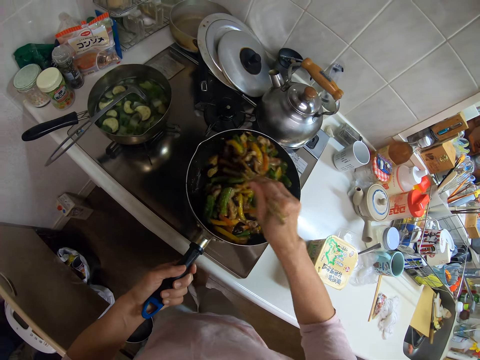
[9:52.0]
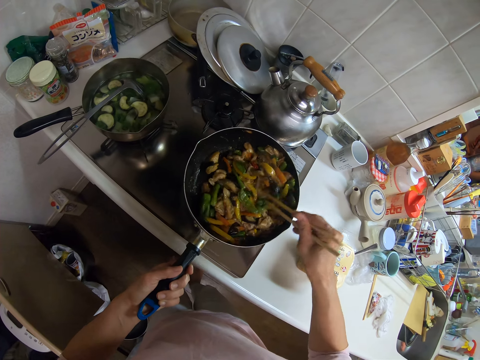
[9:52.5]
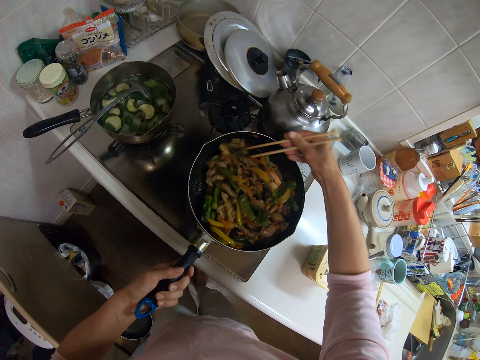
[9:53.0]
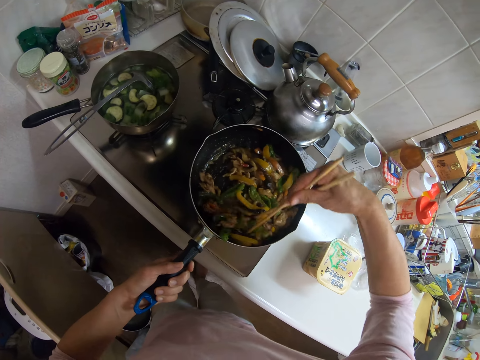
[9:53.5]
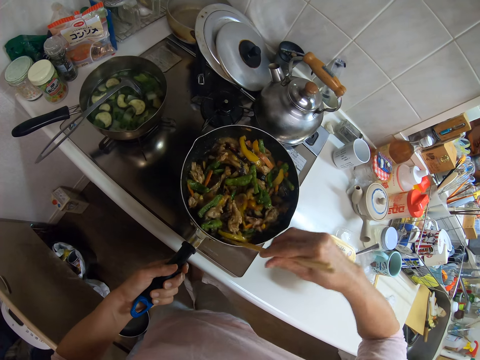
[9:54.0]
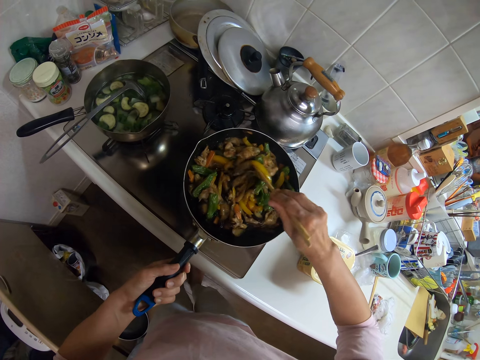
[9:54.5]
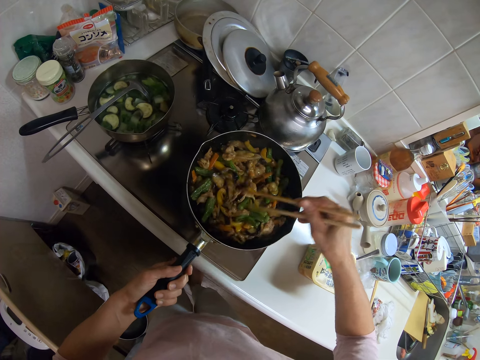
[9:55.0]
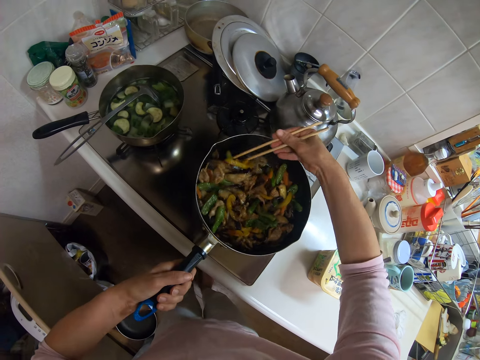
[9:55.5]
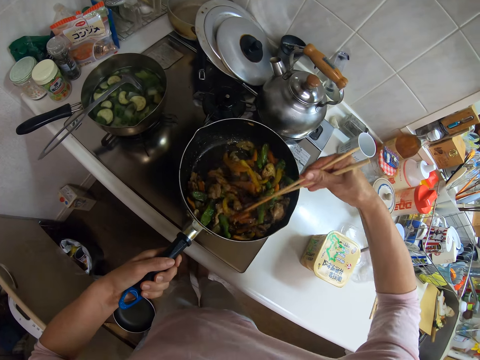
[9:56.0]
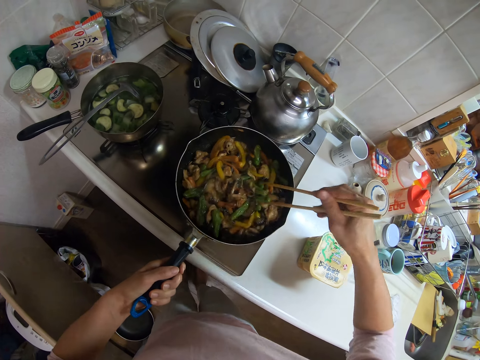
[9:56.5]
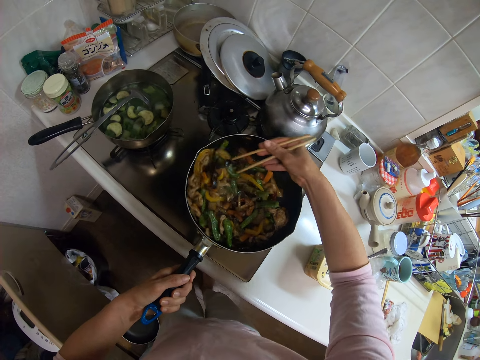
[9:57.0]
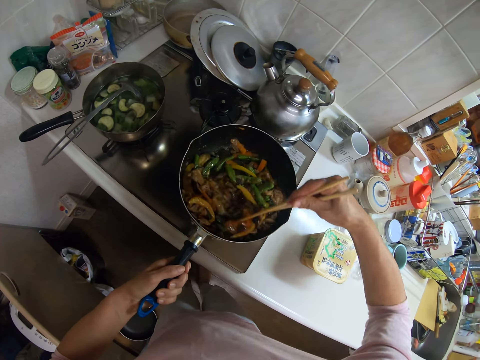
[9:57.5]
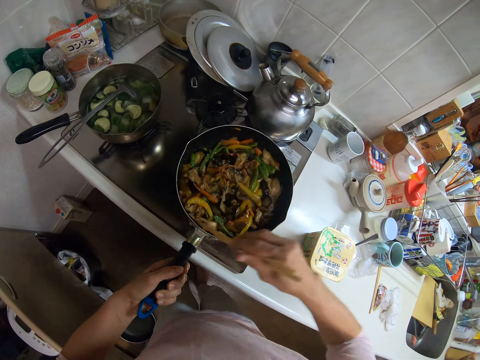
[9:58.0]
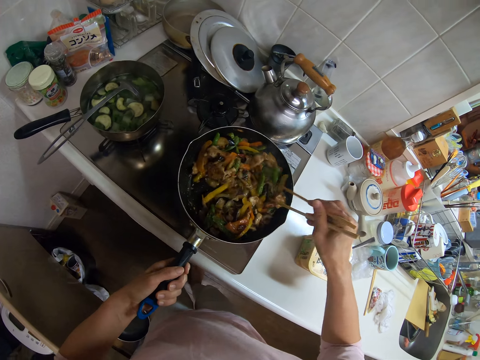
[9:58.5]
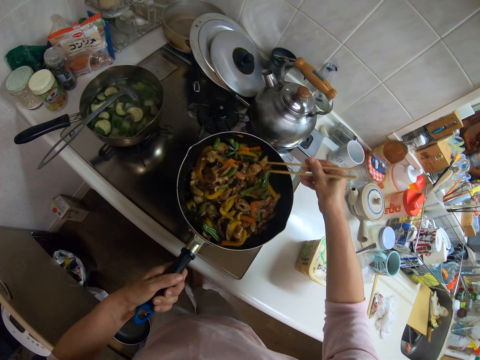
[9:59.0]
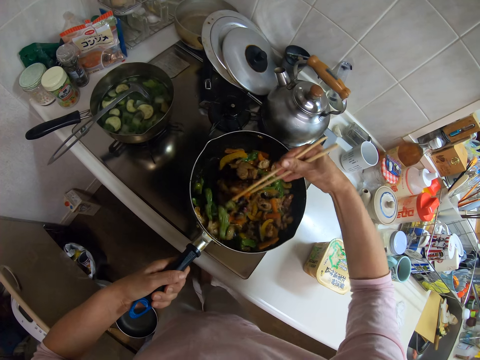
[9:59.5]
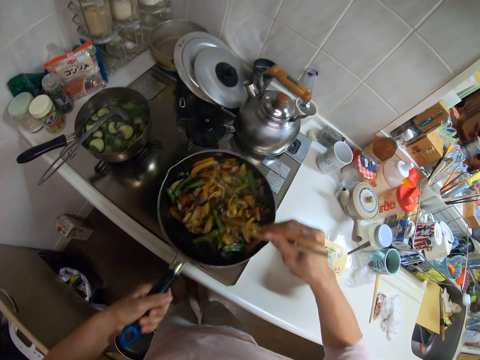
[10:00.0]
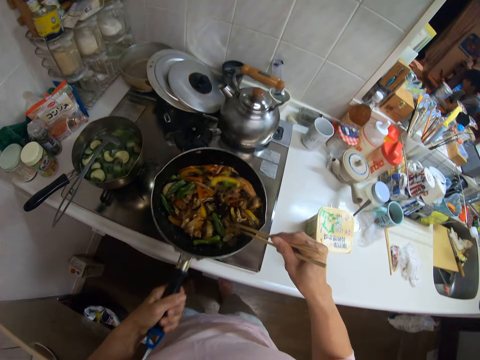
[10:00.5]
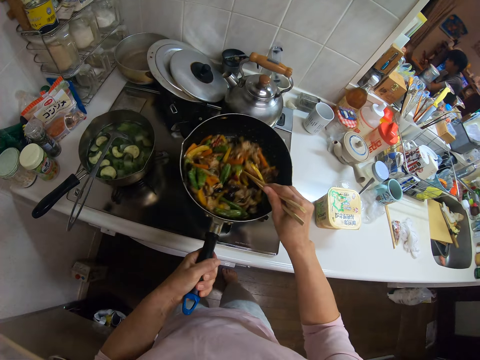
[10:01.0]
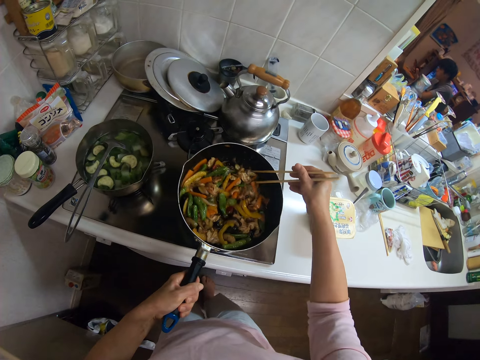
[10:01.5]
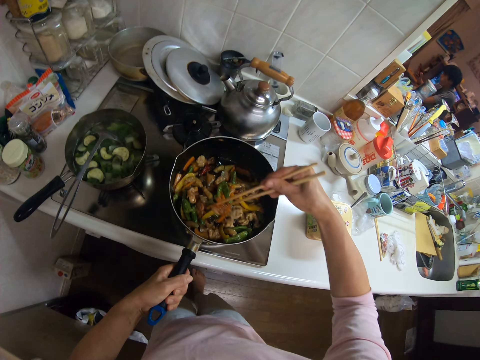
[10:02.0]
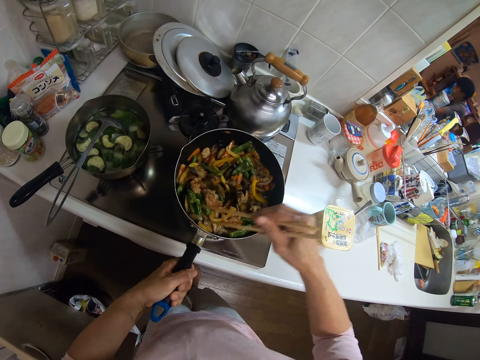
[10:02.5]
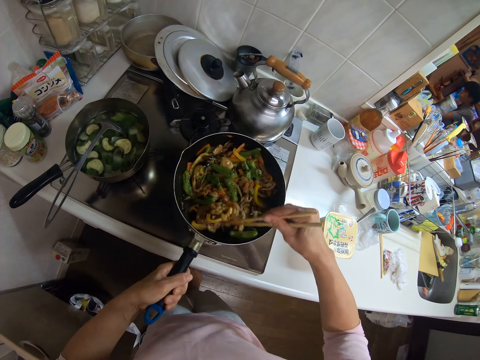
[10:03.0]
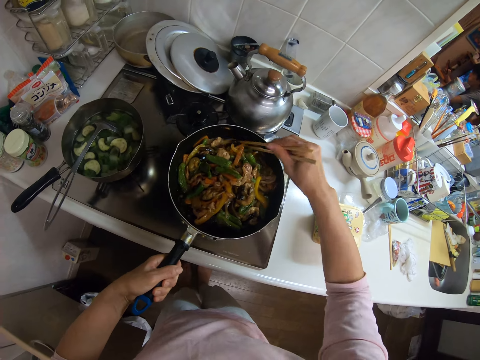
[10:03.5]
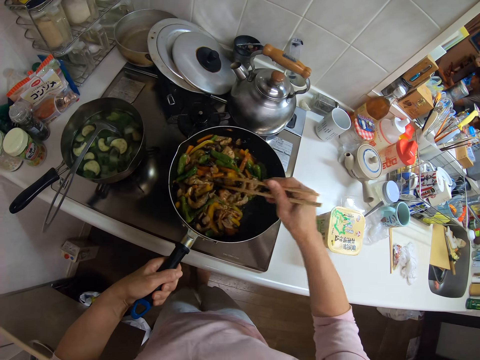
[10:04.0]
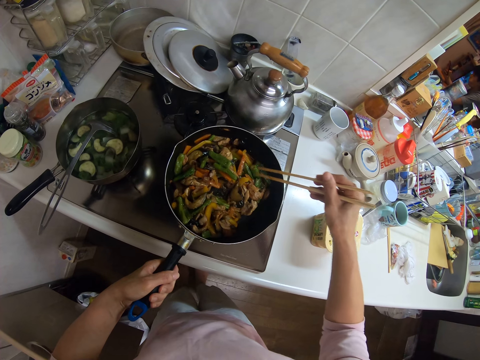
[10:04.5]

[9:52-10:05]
The camera wearer shakes the frying pan with her left hand. She continues stirring the vegetables and the spices with the stirrer.

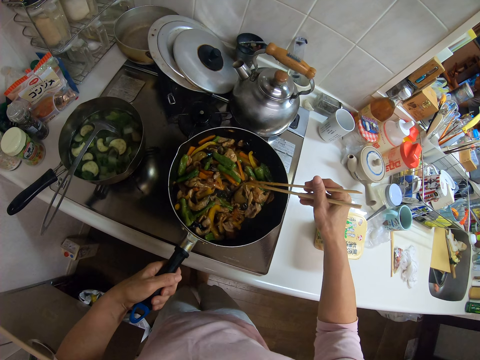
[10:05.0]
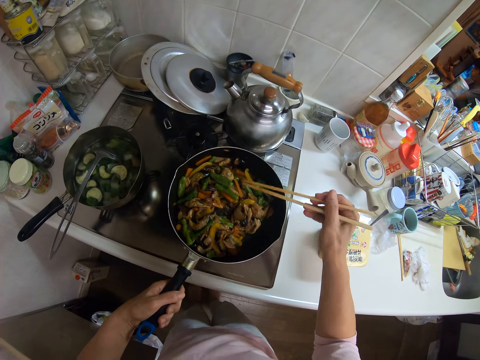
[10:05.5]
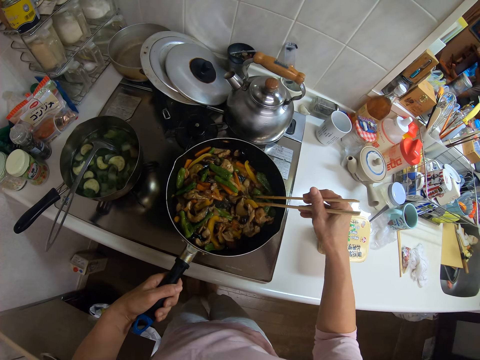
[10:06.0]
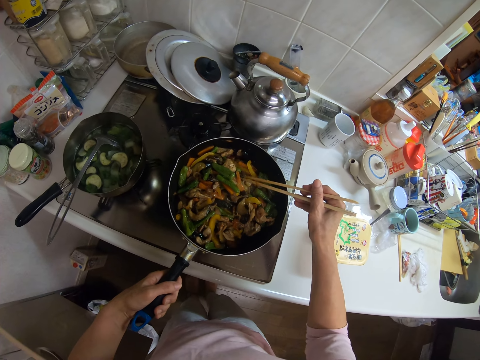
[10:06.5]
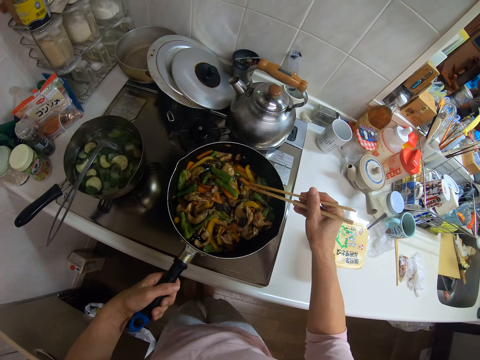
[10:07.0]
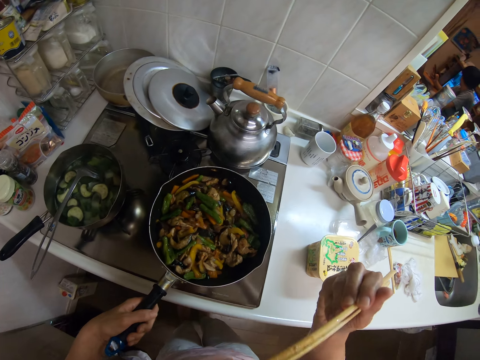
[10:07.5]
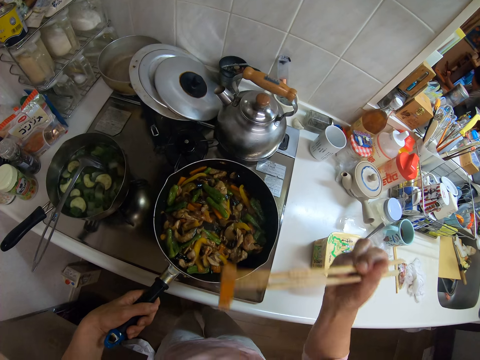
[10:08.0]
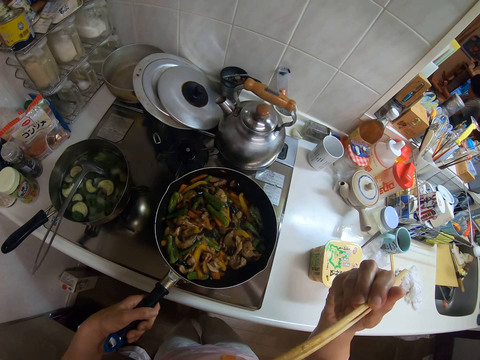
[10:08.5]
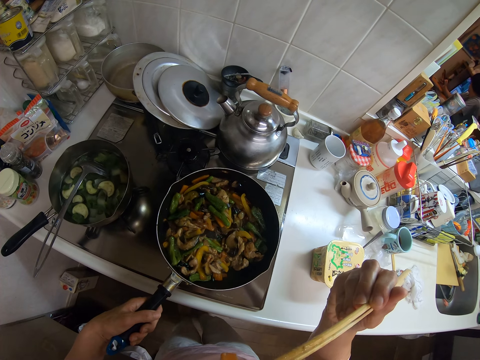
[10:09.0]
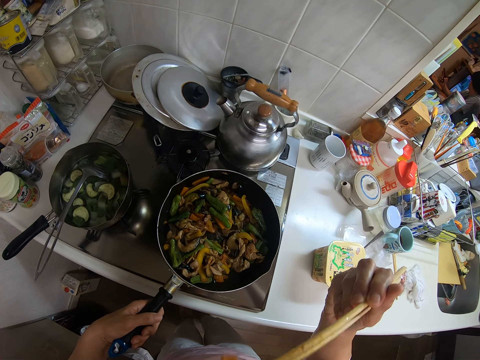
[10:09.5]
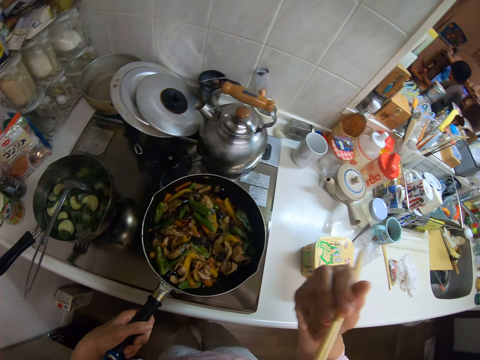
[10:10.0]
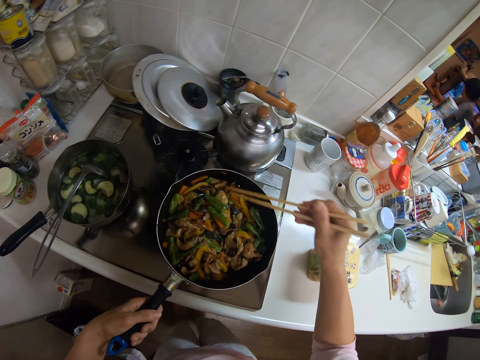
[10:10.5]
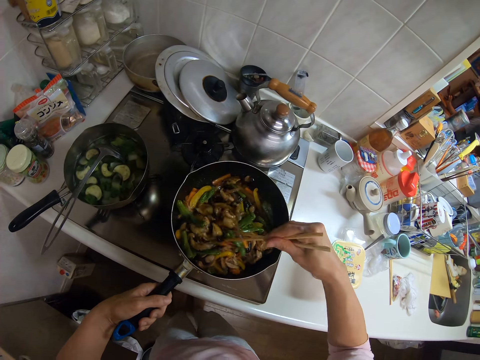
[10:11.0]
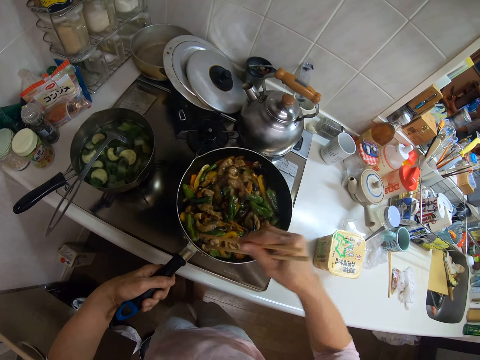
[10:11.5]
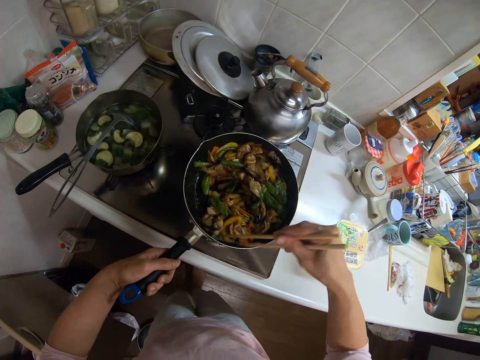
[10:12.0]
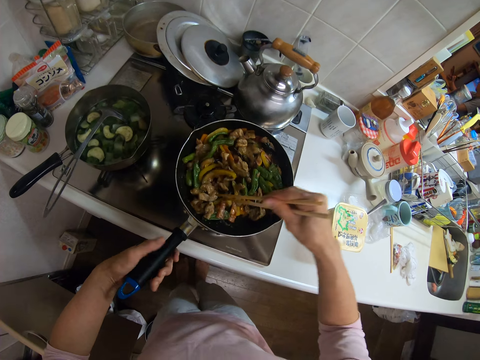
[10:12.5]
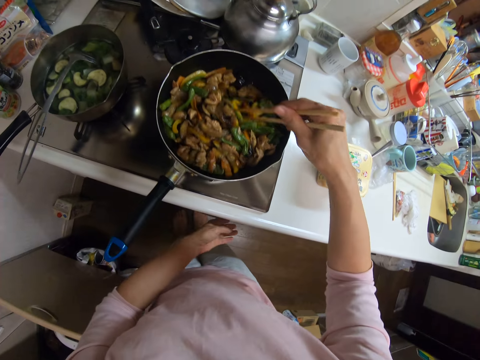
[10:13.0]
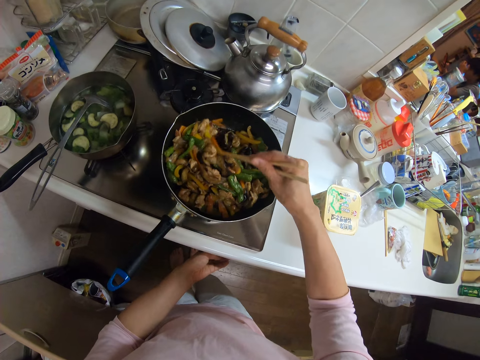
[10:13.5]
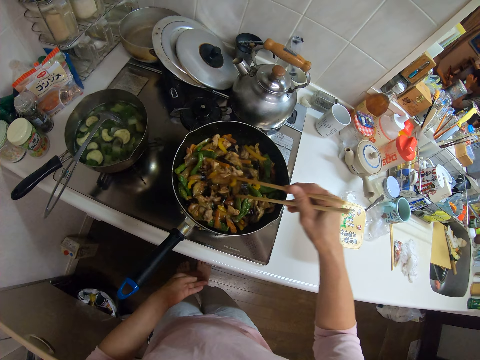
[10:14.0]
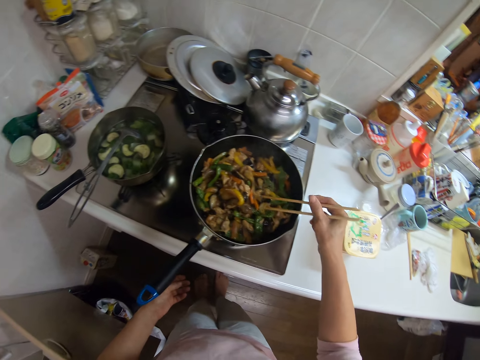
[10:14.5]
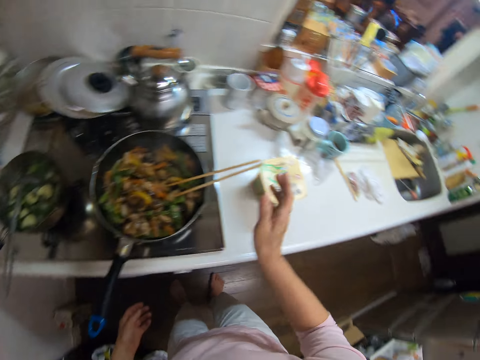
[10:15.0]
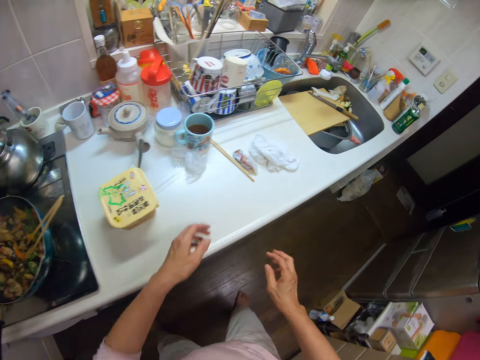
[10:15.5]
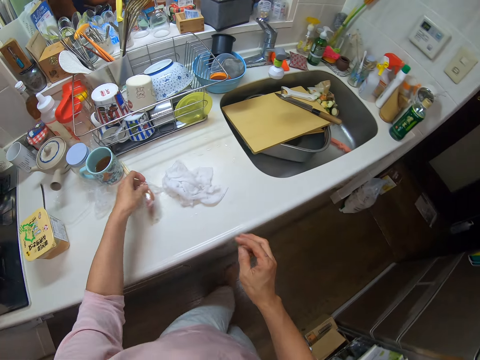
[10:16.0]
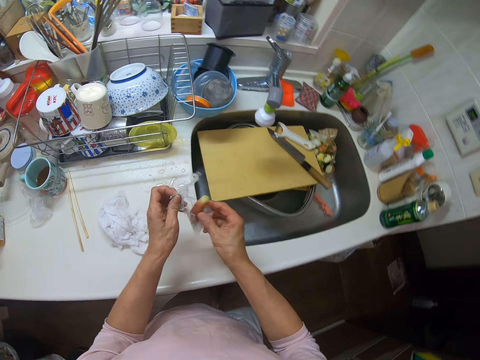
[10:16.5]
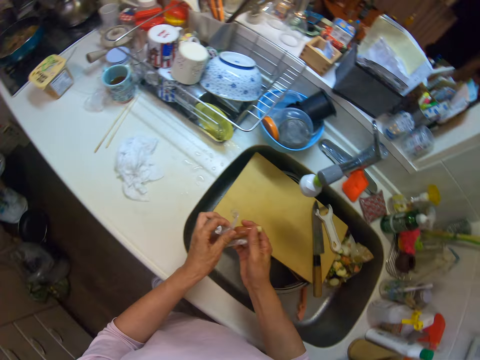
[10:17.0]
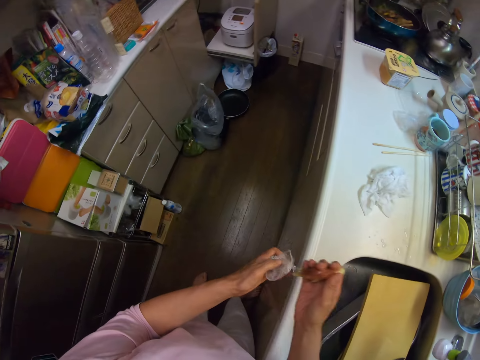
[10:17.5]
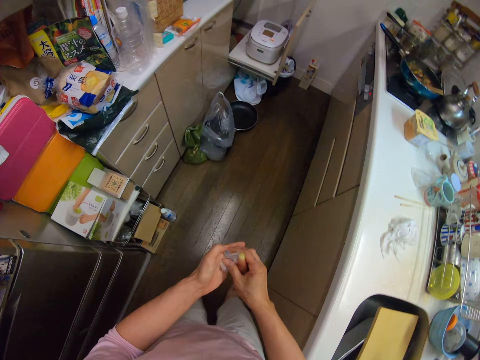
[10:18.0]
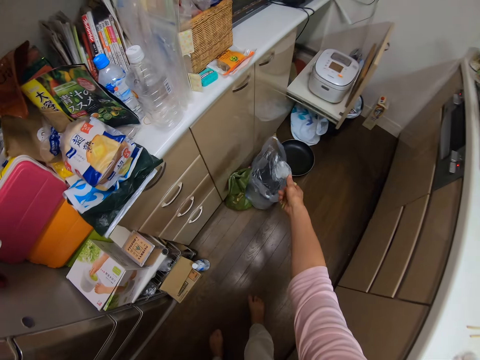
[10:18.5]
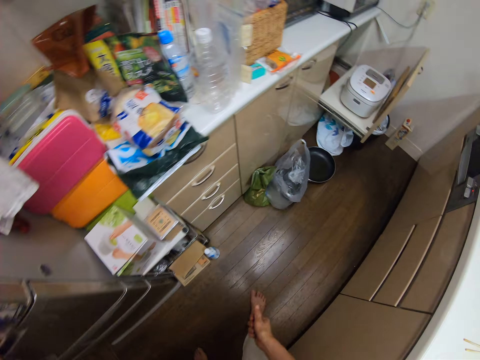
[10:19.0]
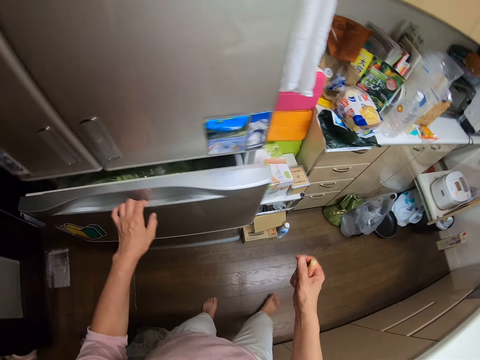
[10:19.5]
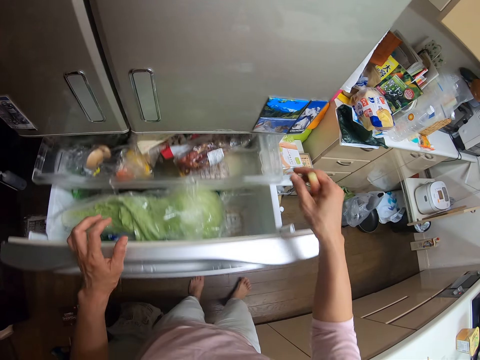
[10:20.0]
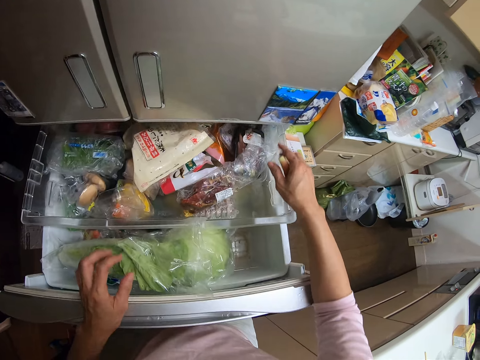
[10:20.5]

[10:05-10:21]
The camera wearer takes part of the vegetables with spices with the stirrer. She blows the hot vegetables with spices with her mouth. She tastes the hot vegetables with spices. She continues stirring the vegetables and the spices with the stirrer. She adjusts the knob of the gas stove. She stops stirring for a while. She picks up a nylon of spice from the kitchen slab with her left hand. She takes a spice from the nylon. She throws the nylon into a waste bin with her right hand. She opens a drawer under the refrigerator with her left hand.
